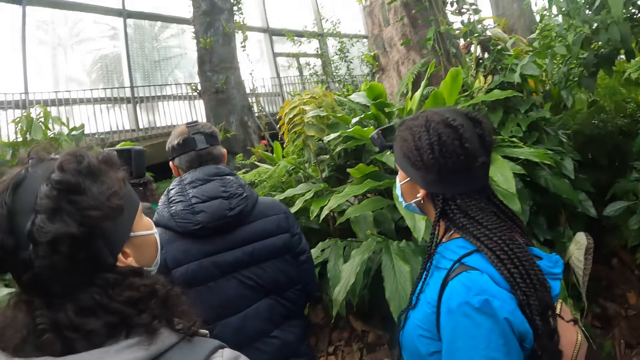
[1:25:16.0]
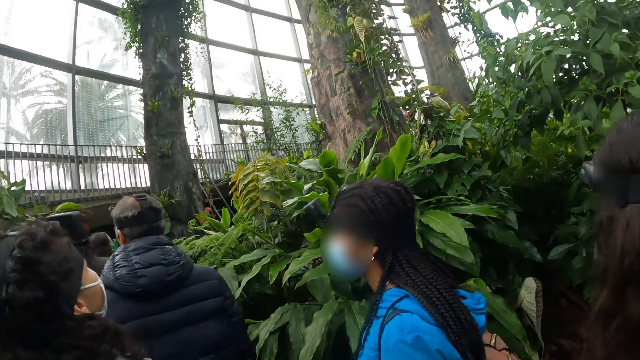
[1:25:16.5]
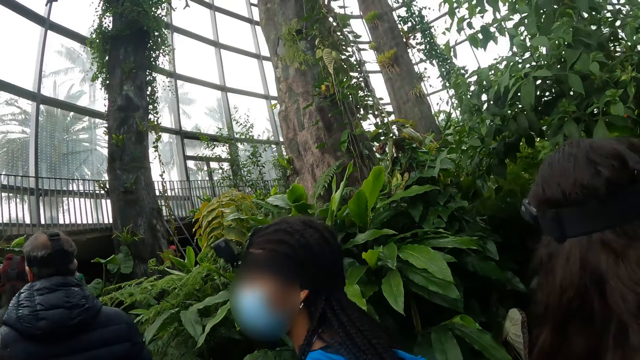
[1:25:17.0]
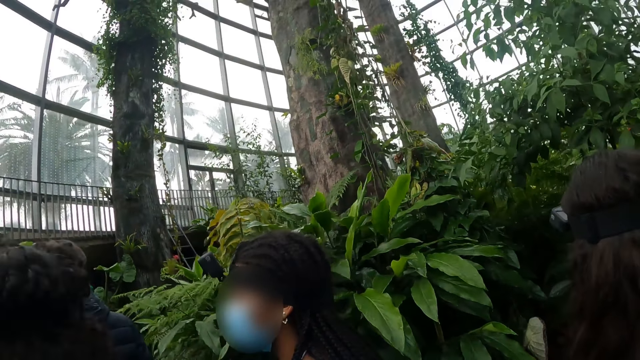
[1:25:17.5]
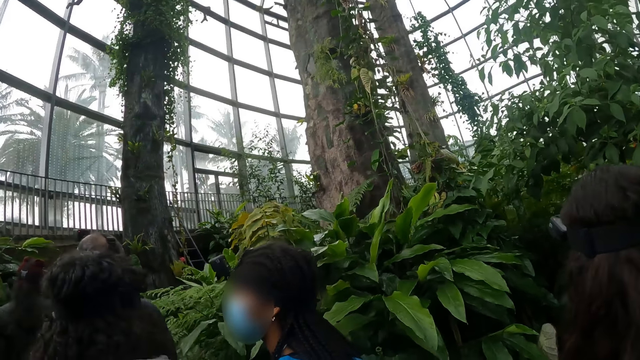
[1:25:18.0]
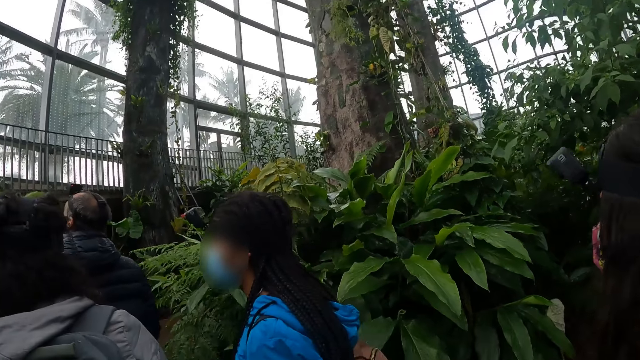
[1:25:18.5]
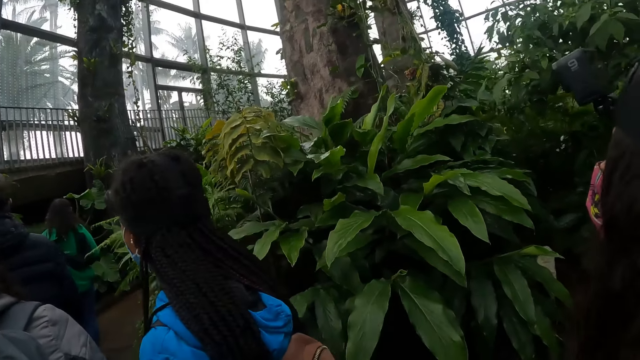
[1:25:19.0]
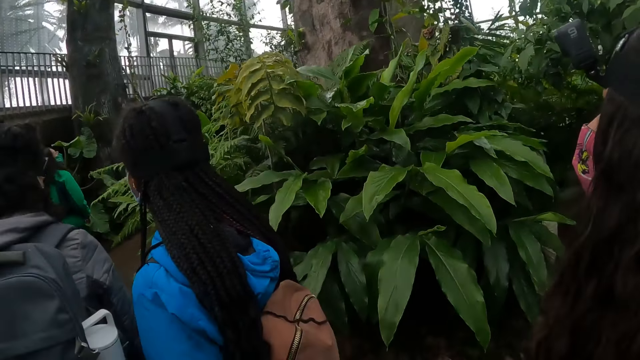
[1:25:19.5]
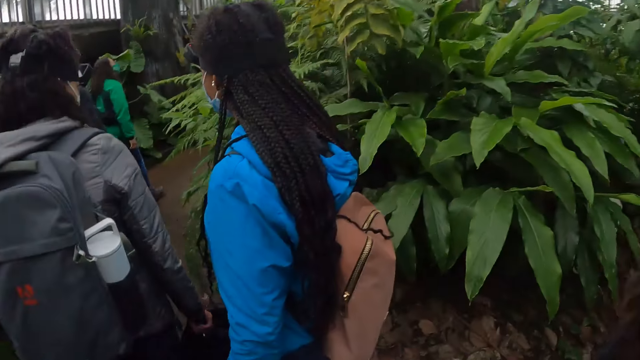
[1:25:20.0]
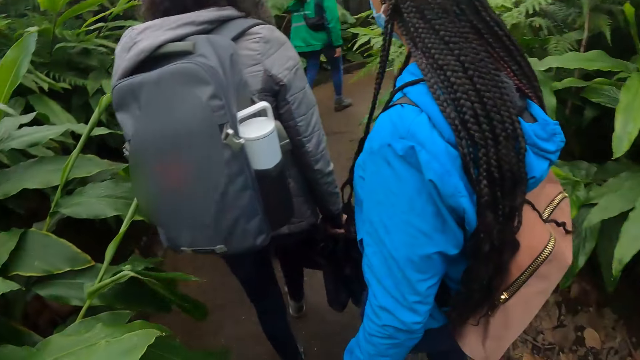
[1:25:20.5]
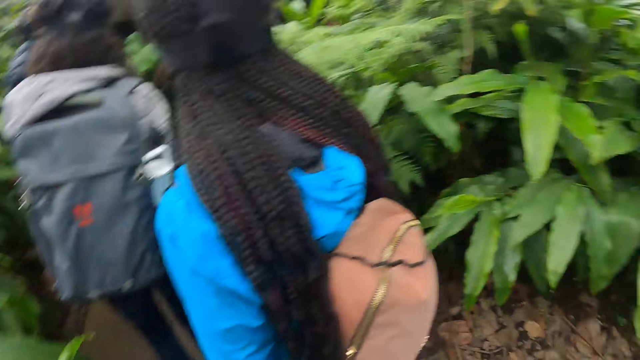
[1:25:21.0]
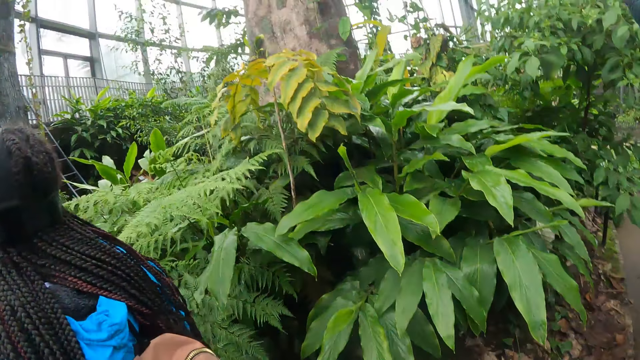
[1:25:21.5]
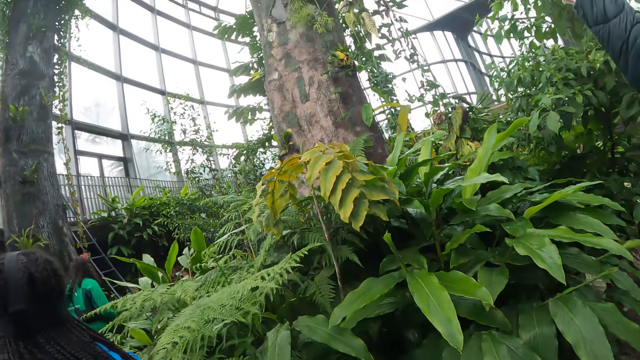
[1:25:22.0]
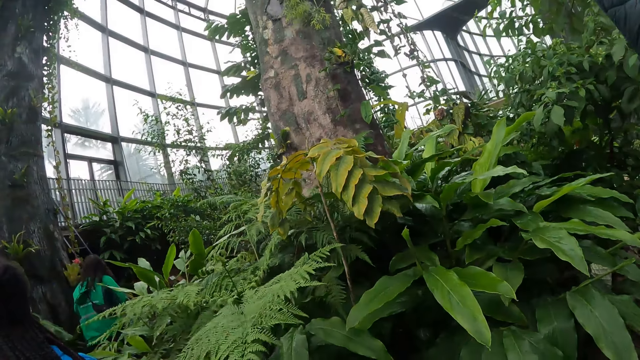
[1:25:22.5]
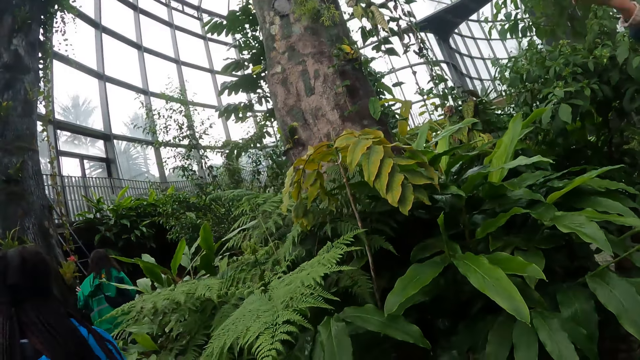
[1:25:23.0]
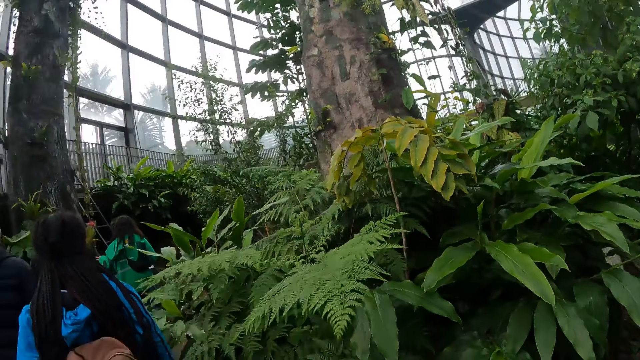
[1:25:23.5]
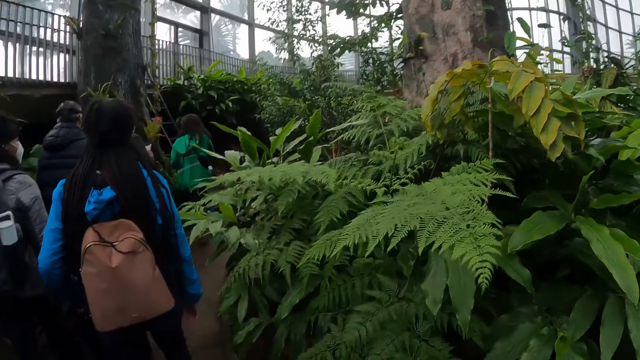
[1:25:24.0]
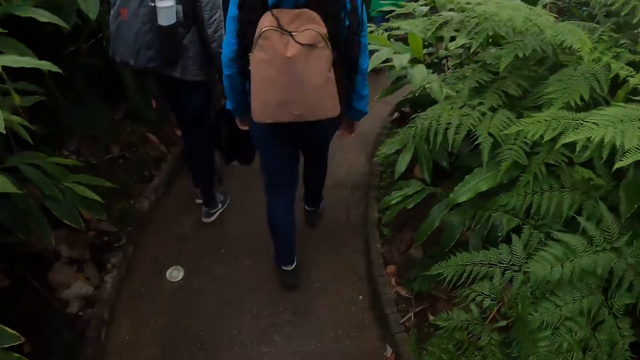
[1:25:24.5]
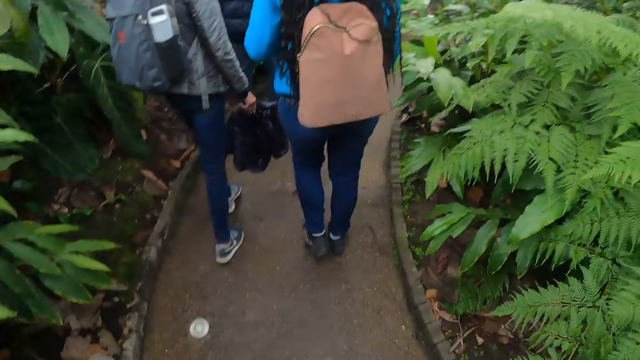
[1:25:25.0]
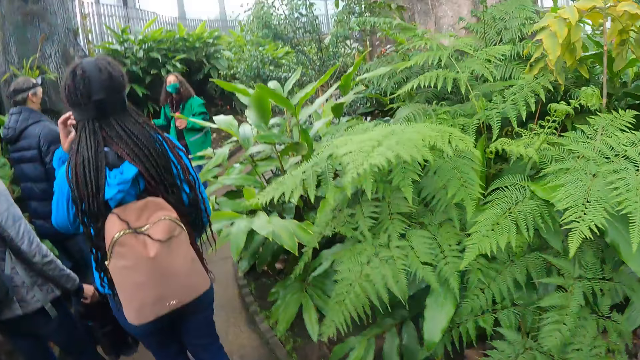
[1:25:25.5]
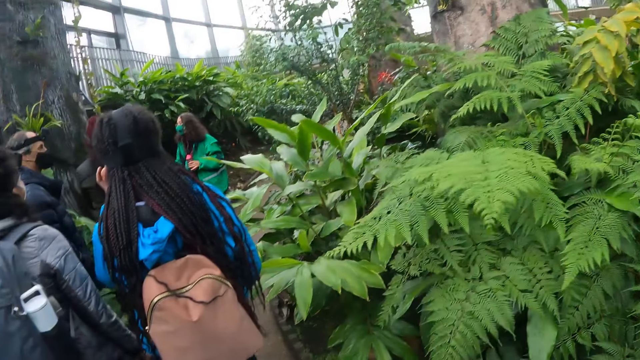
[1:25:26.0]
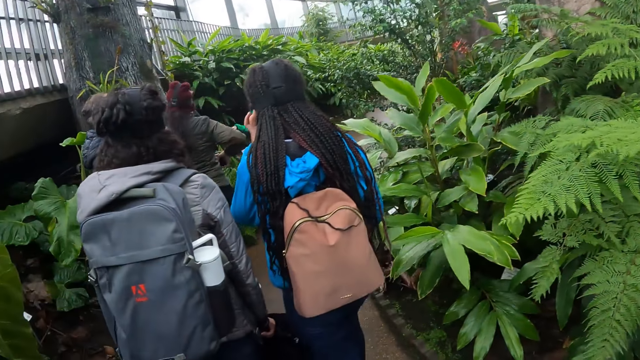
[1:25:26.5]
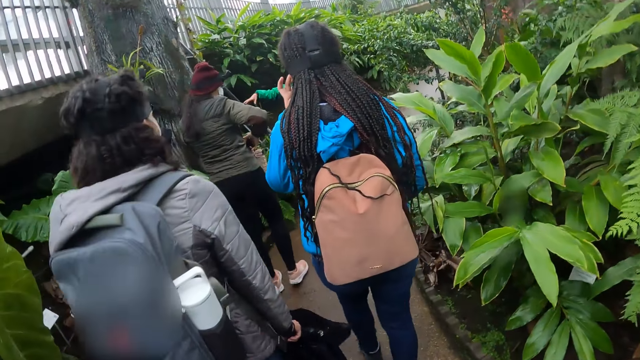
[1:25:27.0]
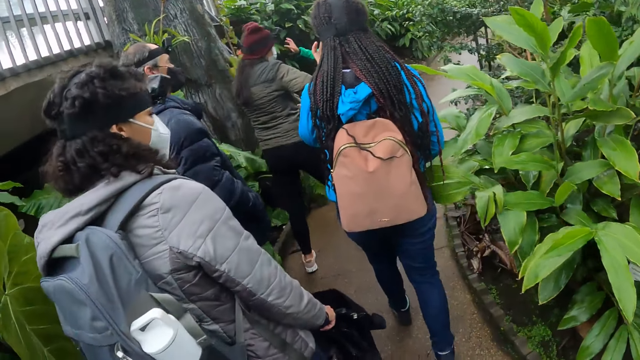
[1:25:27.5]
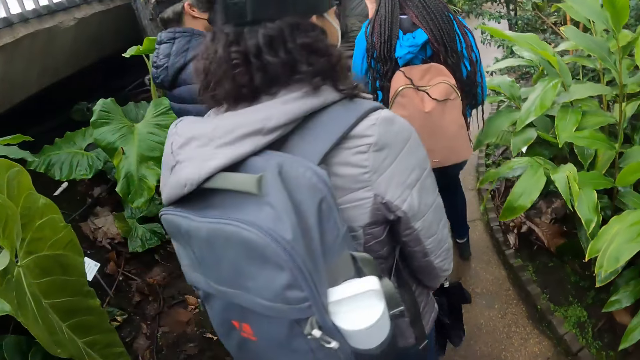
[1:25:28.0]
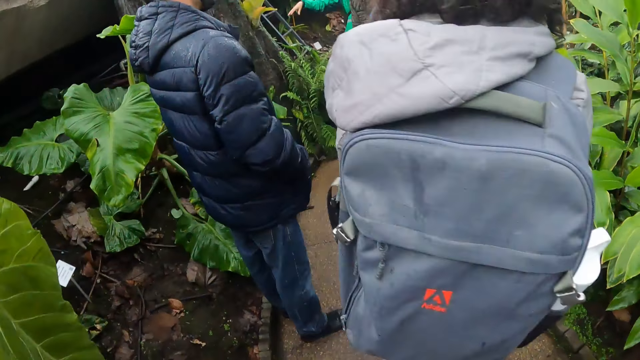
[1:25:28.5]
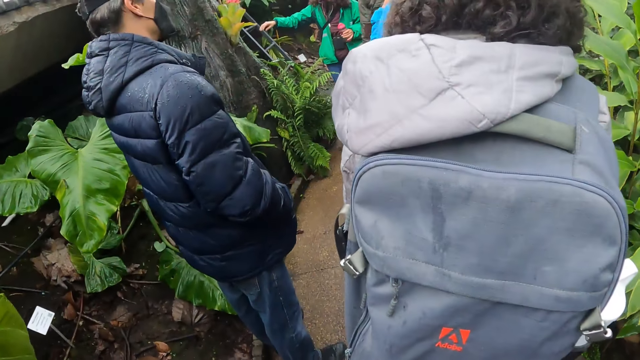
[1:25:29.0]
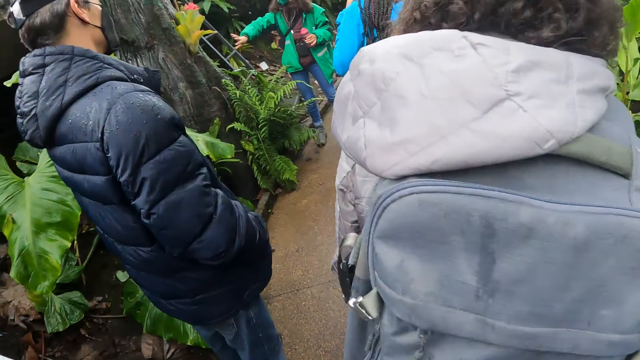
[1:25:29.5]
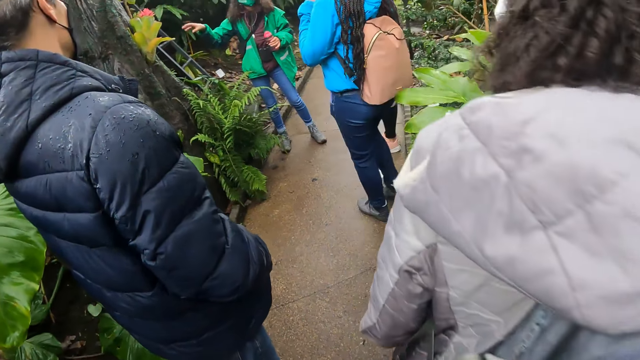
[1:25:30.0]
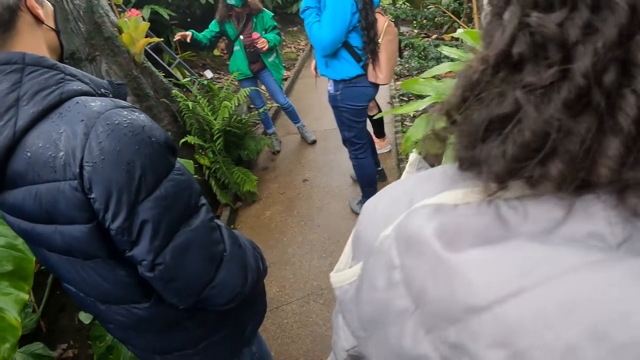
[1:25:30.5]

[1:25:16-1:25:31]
The camera wearer walks. They look around. The woman scratches her face with her left hand. Another woman makes hand gestures with her right hand and interacts with the group of people.

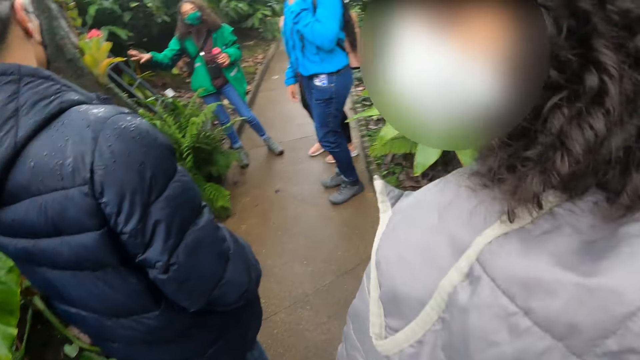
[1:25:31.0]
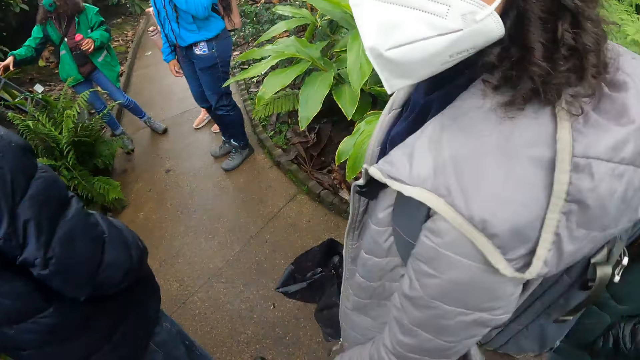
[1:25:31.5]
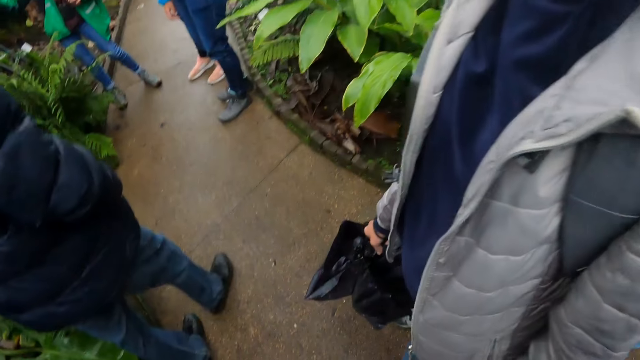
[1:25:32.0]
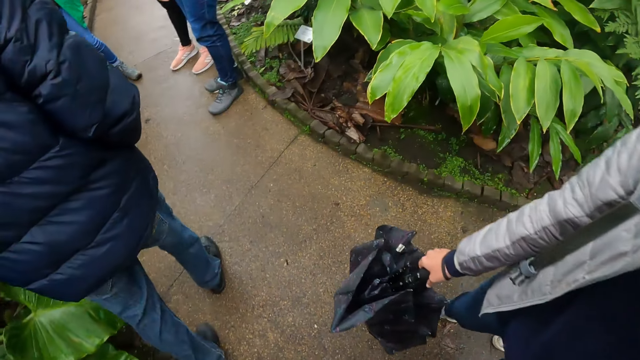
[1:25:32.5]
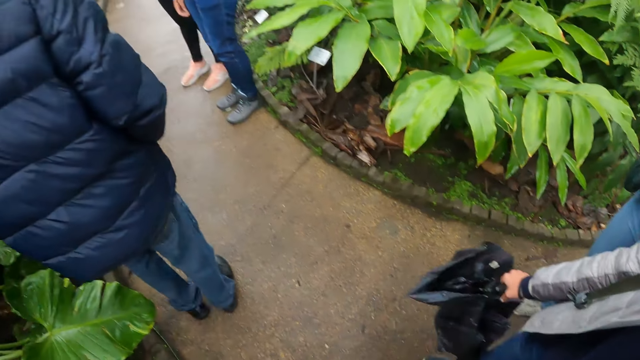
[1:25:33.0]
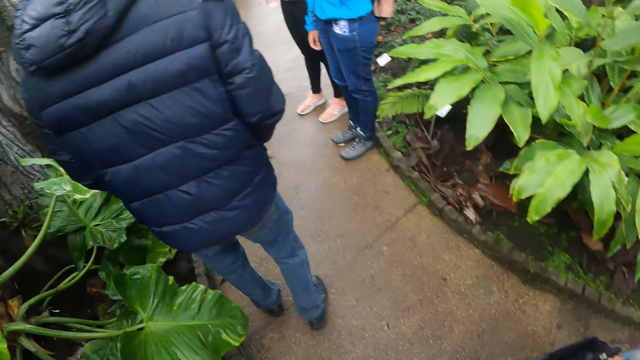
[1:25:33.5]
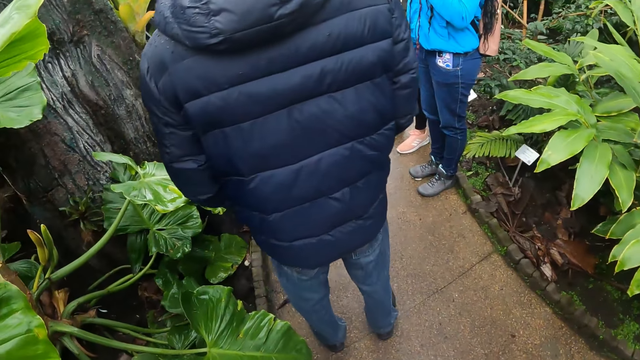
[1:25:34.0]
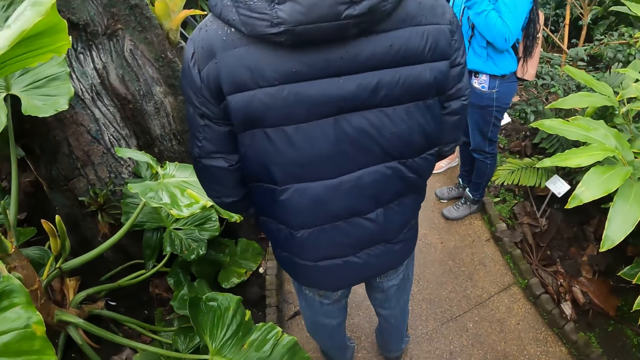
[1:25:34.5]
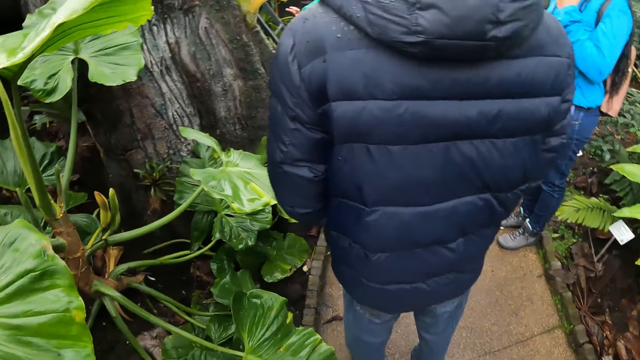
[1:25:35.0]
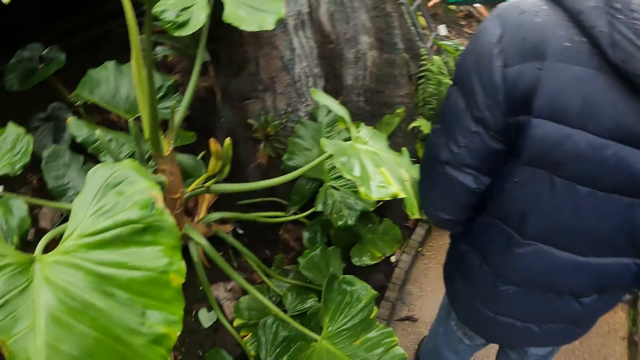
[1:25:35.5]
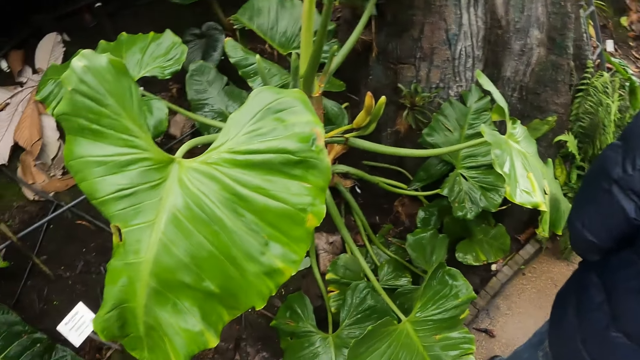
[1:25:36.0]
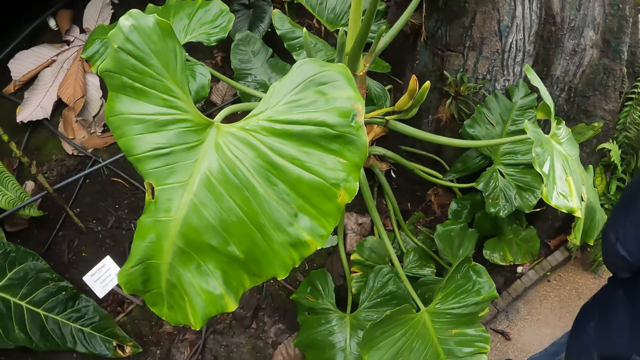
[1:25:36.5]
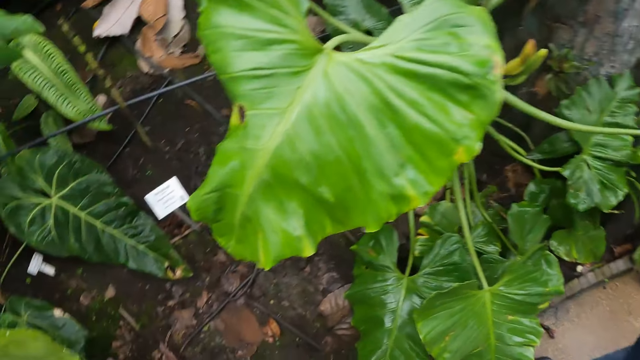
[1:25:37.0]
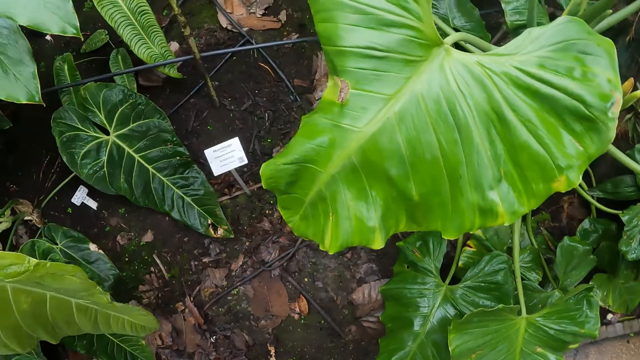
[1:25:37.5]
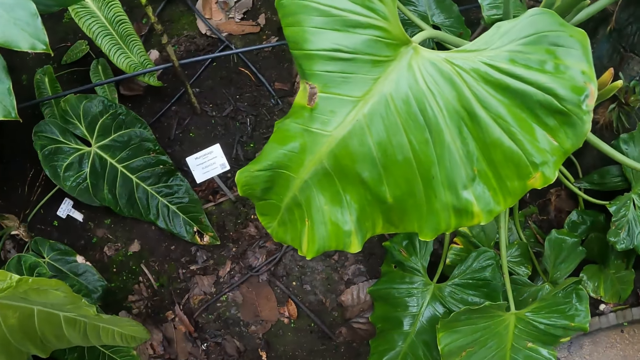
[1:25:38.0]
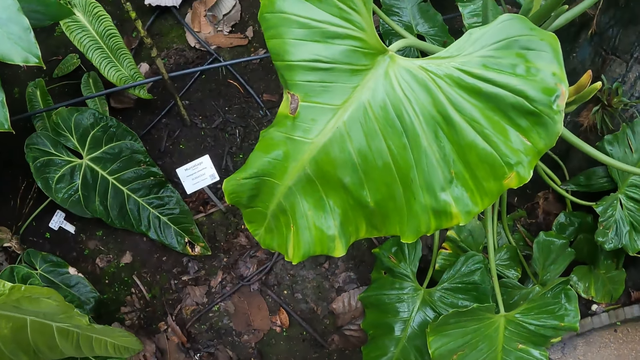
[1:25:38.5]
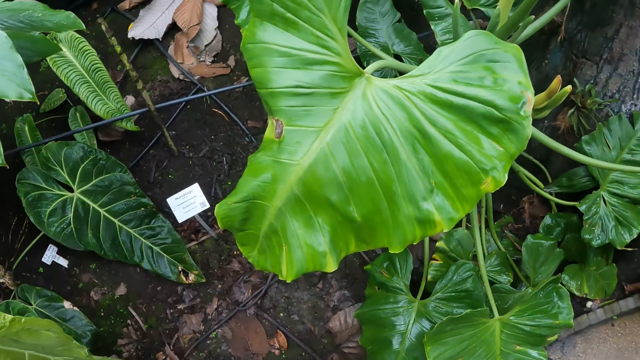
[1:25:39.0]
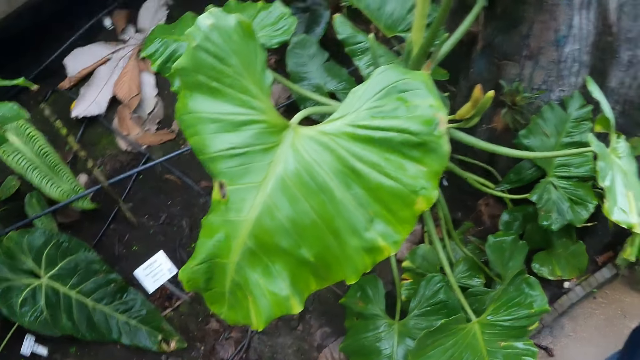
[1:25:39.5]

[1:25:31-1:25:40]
The camera wearer stands.
